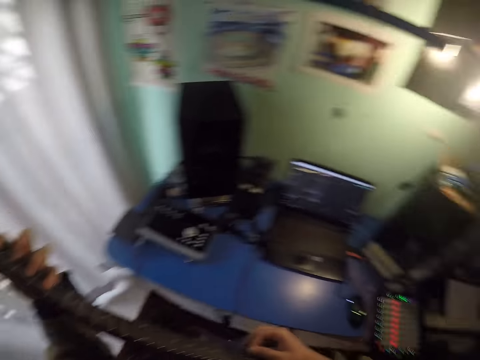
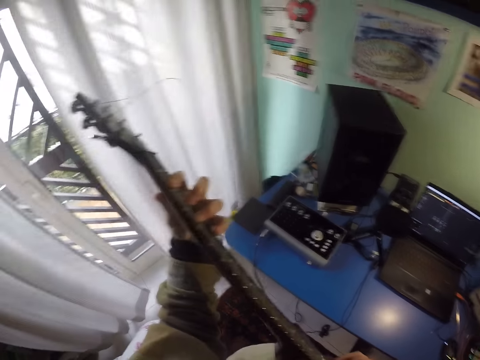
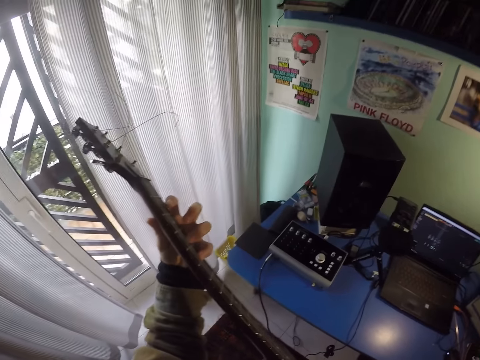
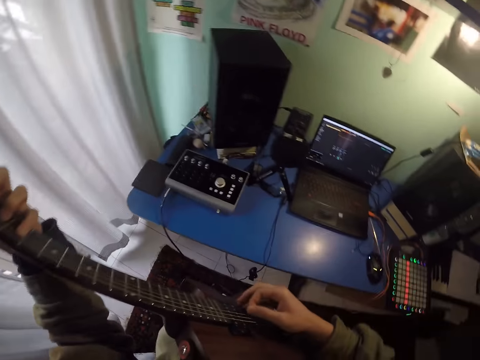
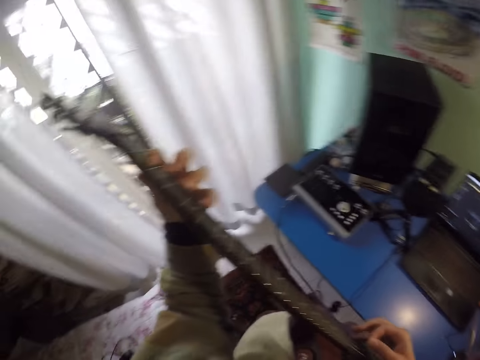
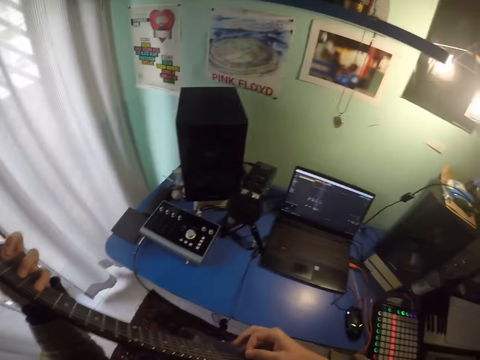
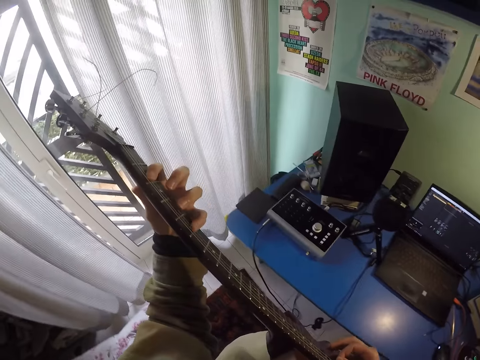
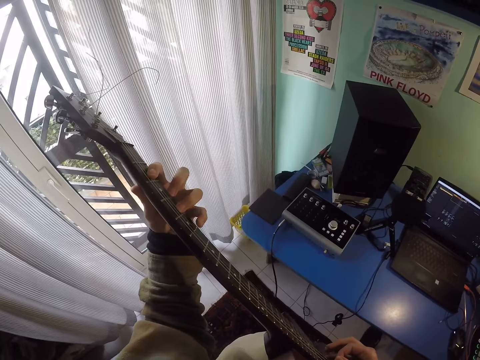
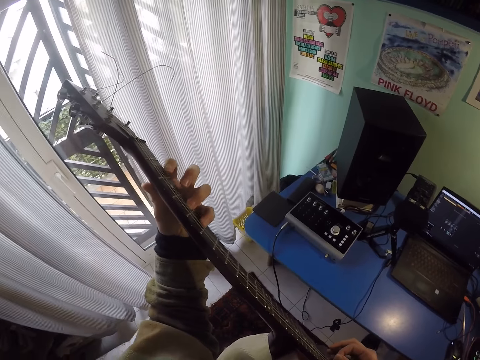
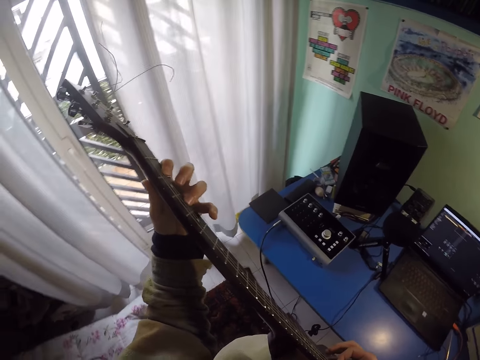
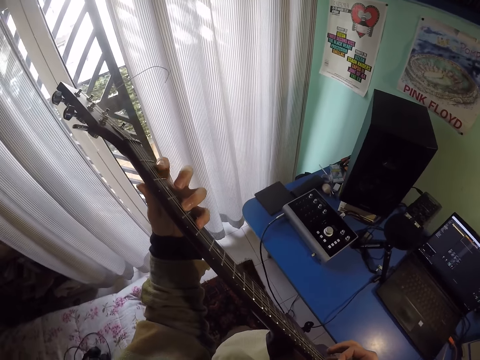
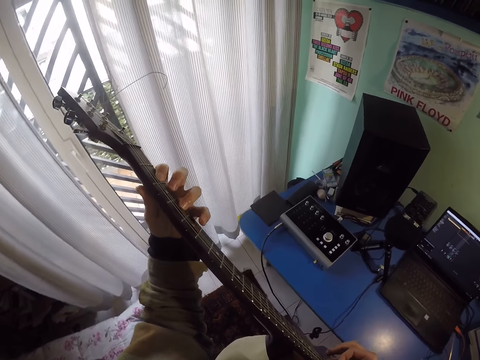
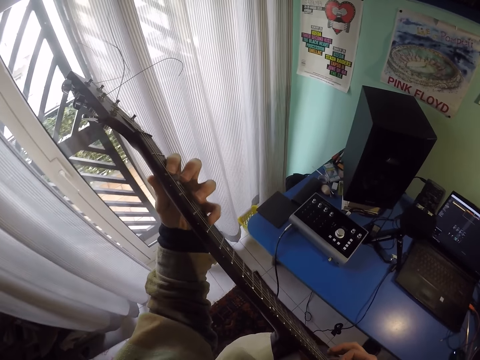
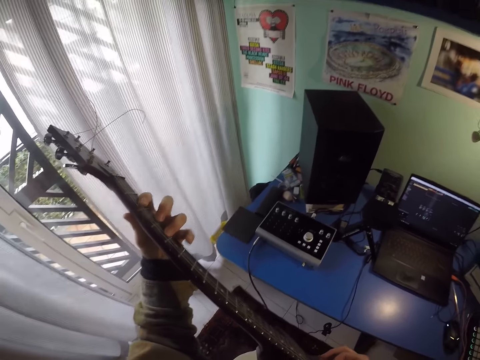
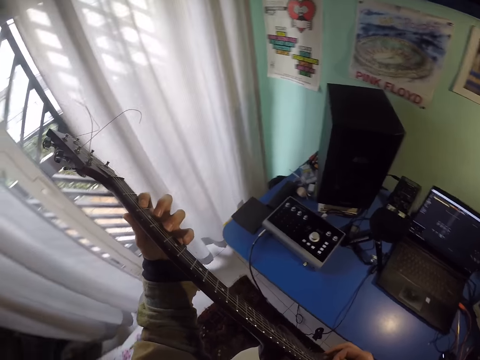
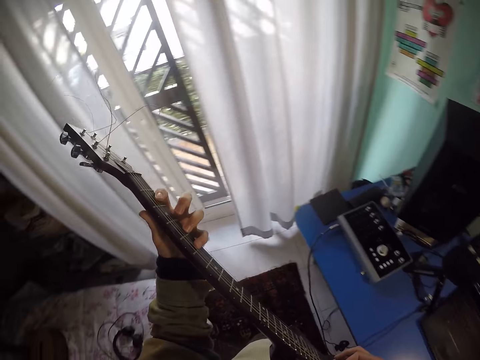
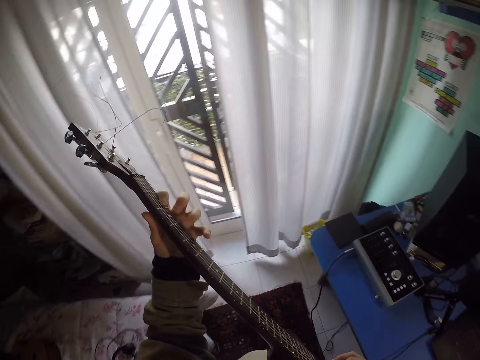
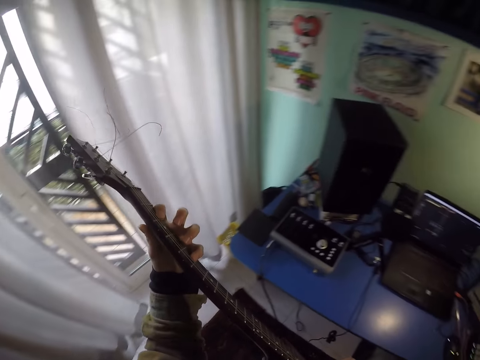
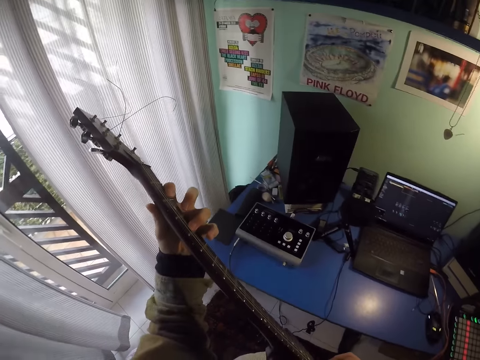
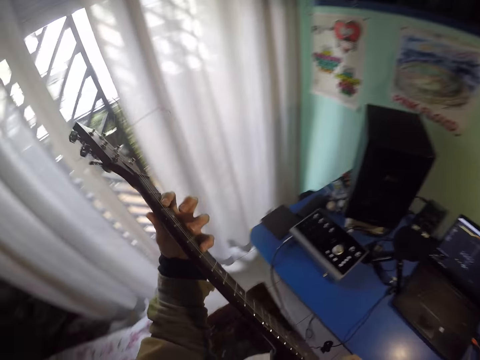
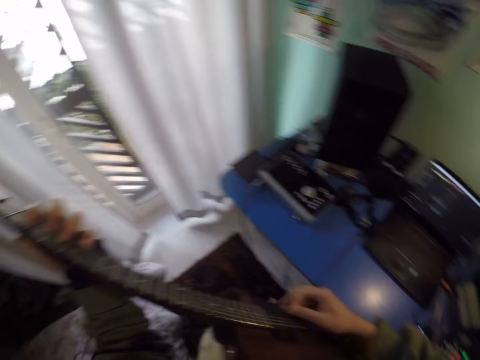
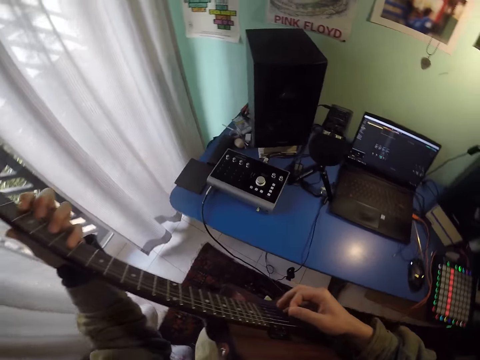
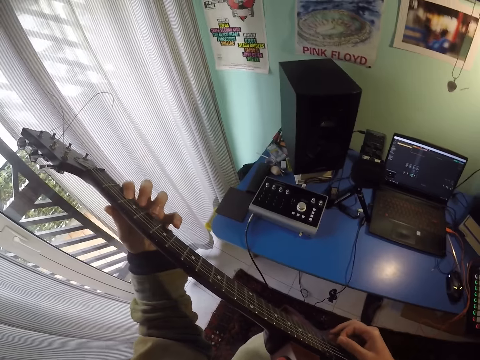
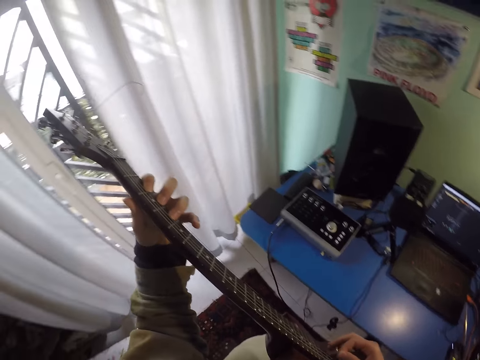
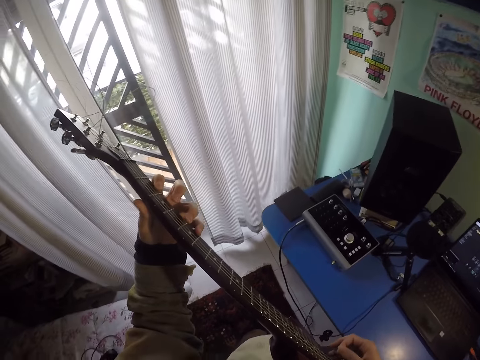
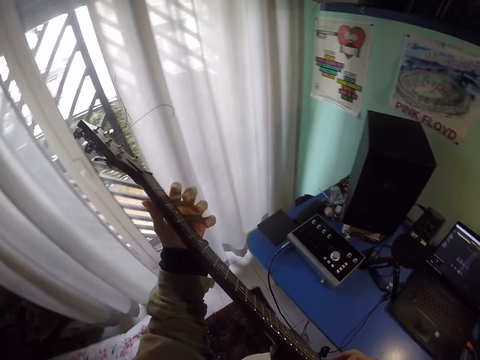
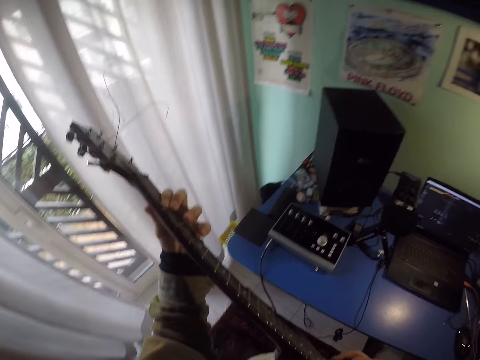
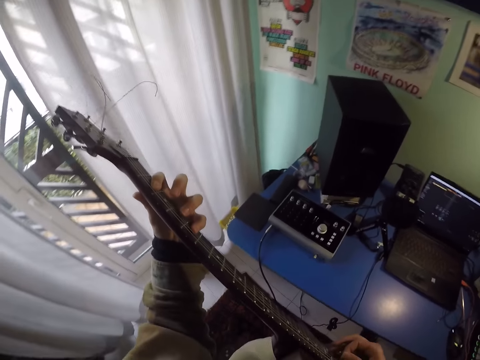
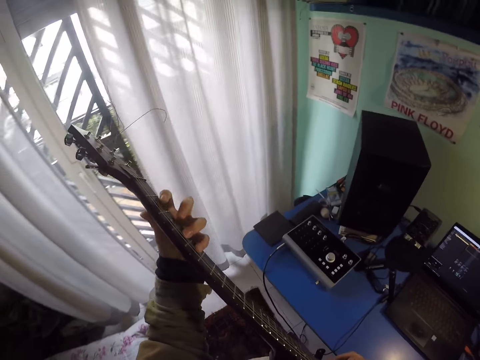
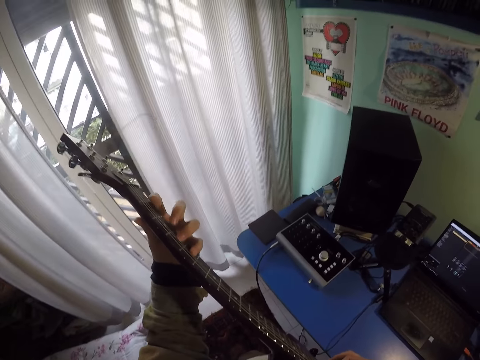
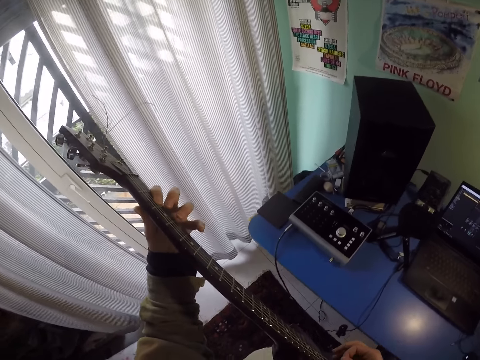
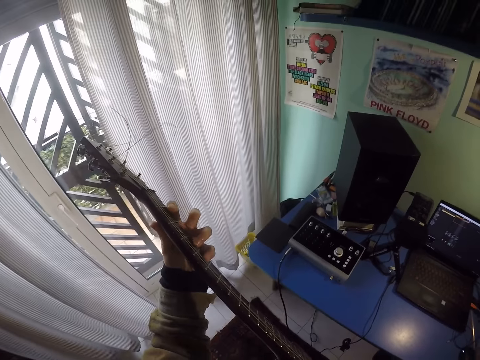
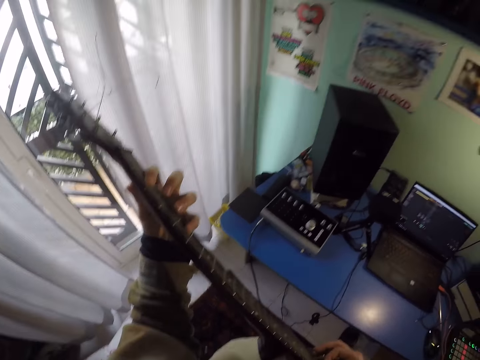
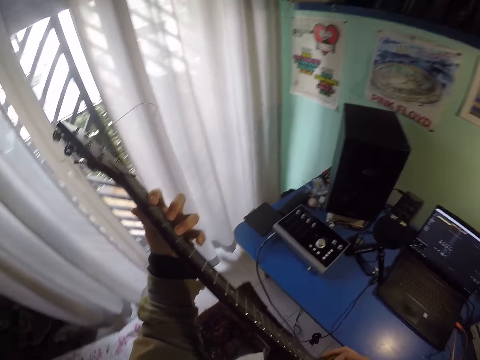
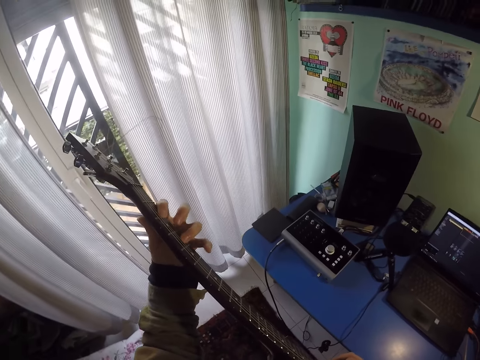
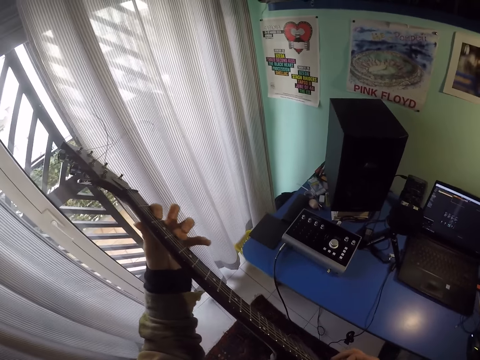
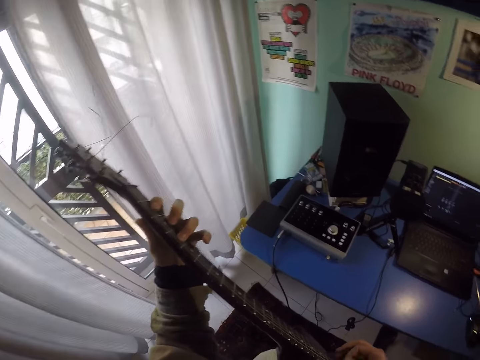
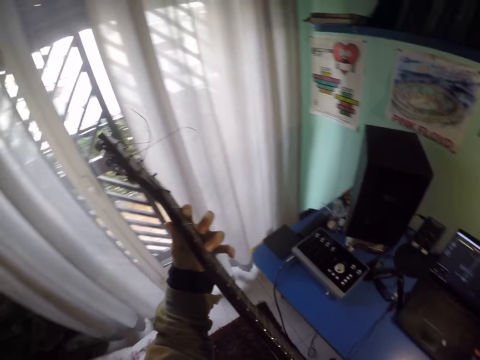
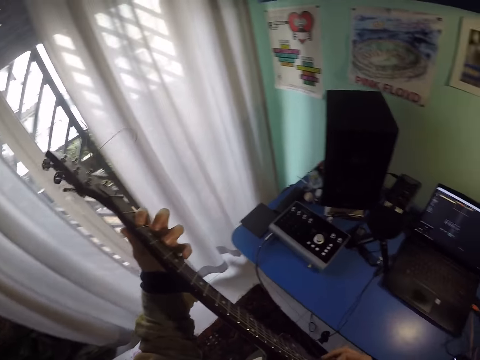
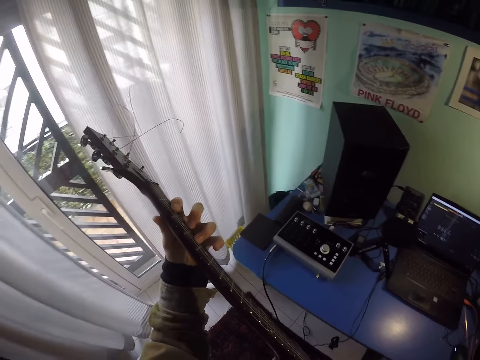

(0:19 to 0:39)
The camera wearer plays the guitar with the right hand. They play the guitar with the left hand. They play the guitar with the right hand. They play the guitar with the left hand.

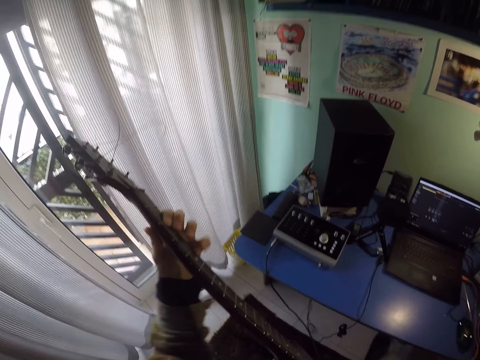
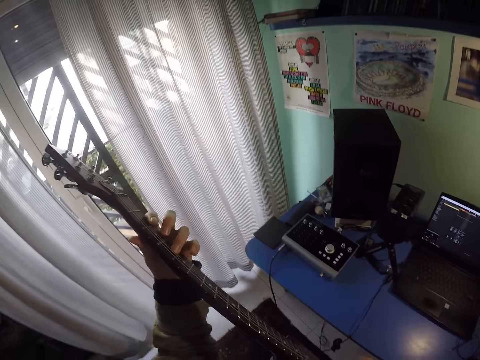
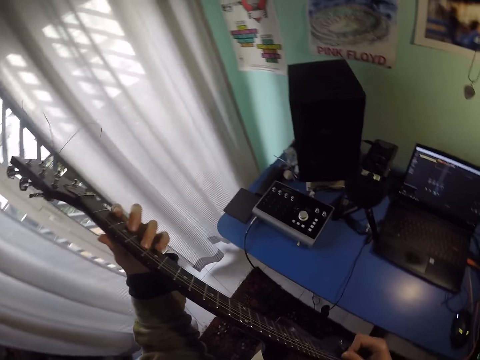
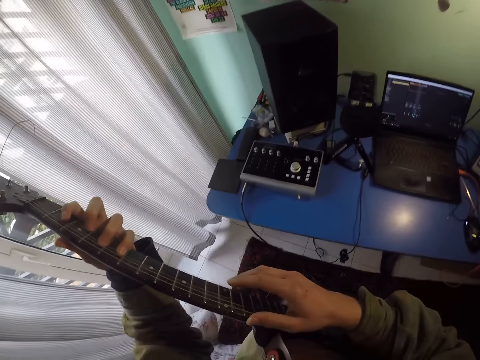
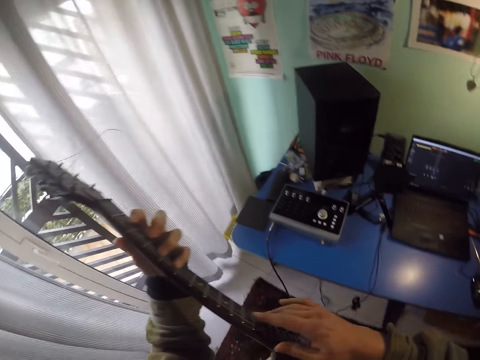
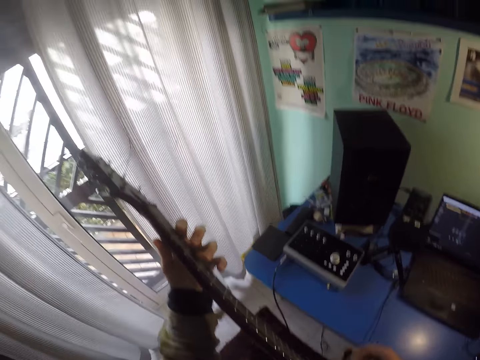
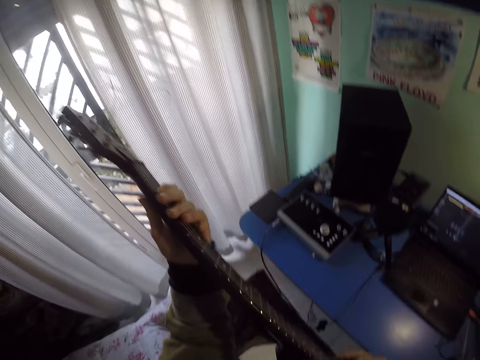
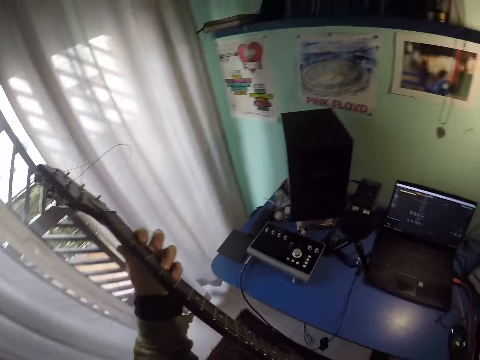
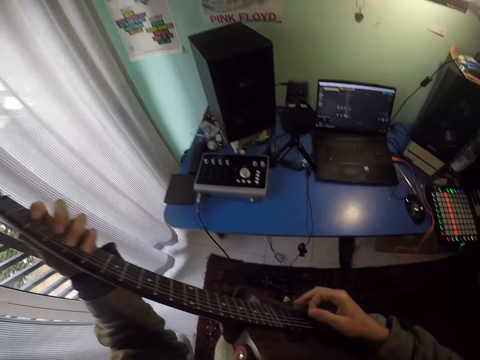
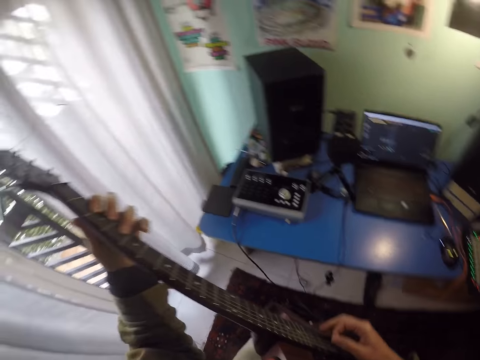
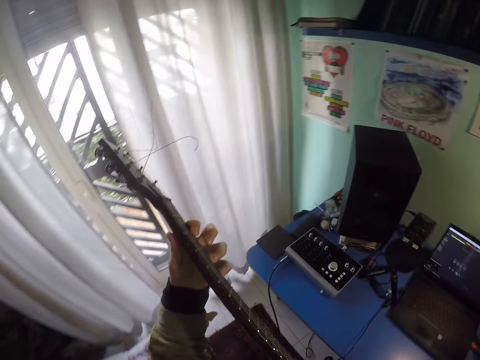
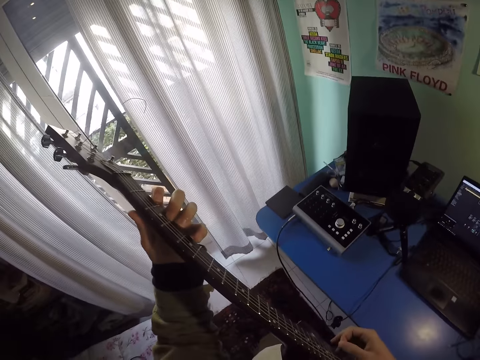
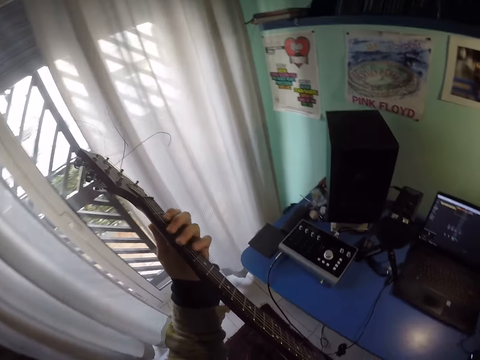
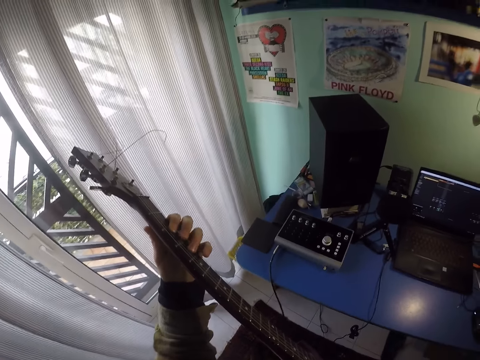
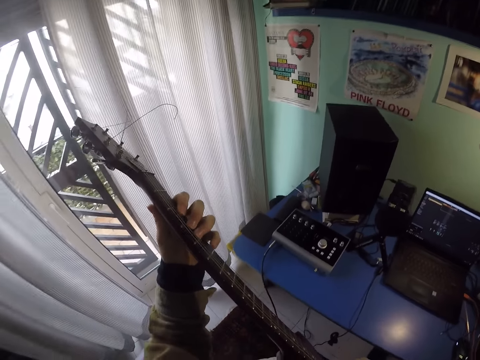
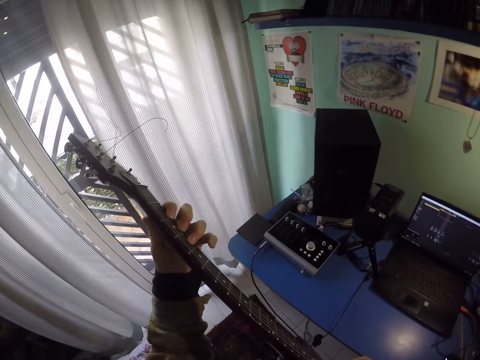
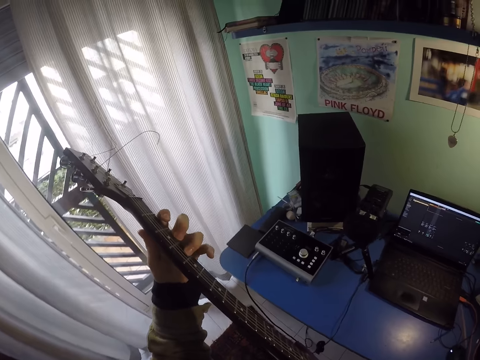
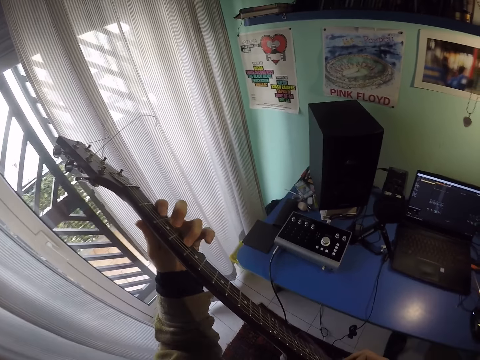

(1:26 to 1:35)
The camera wearer plays the guitar with the right hand. They play the guitar with the left hand.
